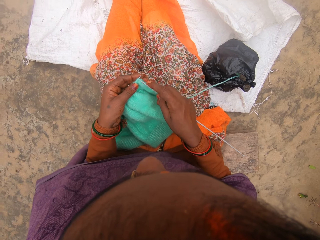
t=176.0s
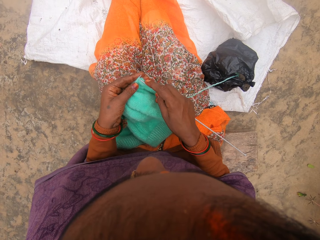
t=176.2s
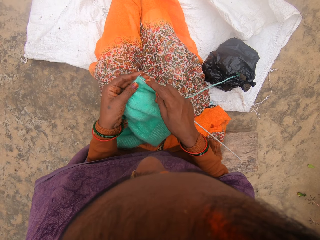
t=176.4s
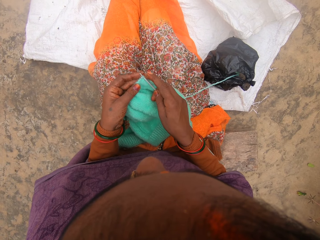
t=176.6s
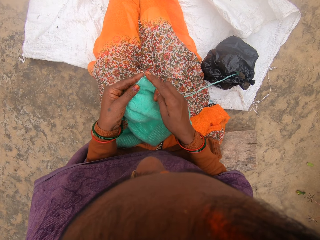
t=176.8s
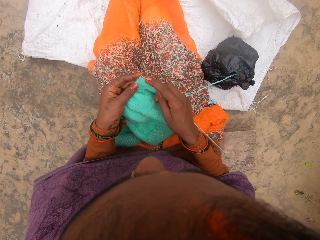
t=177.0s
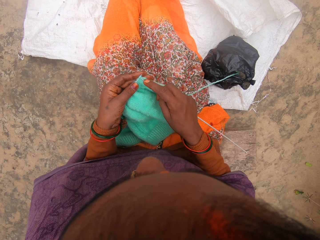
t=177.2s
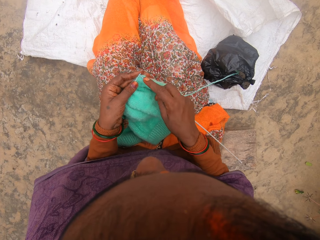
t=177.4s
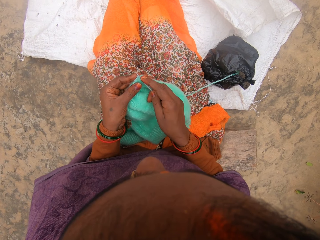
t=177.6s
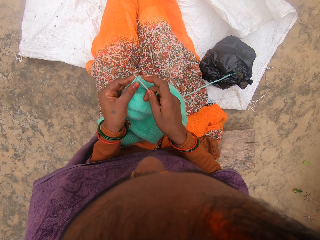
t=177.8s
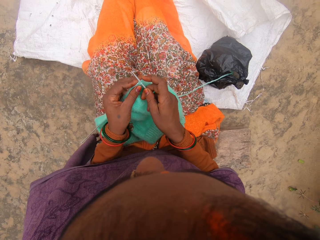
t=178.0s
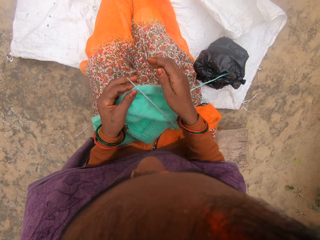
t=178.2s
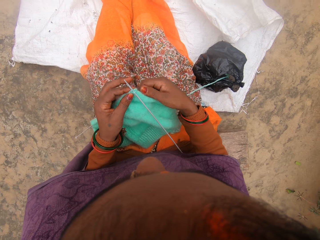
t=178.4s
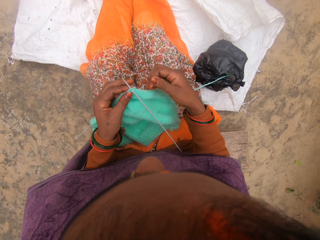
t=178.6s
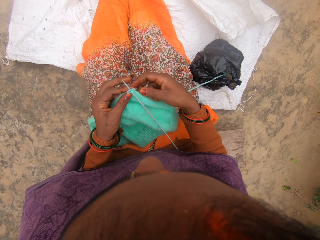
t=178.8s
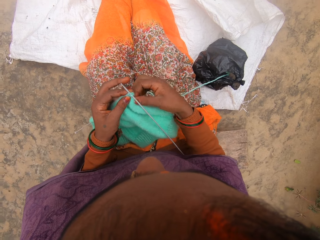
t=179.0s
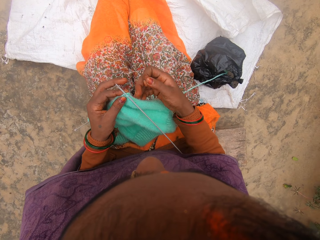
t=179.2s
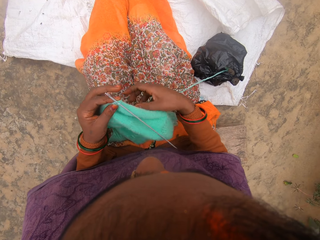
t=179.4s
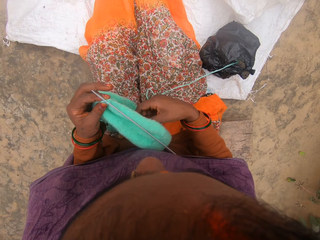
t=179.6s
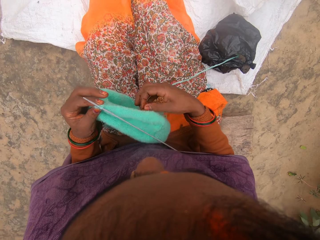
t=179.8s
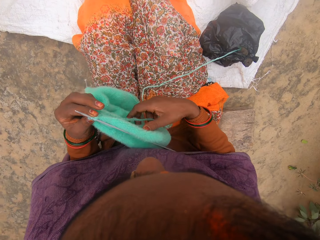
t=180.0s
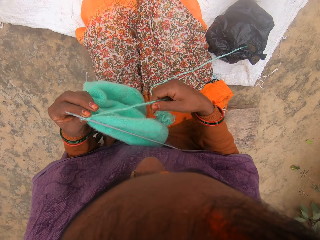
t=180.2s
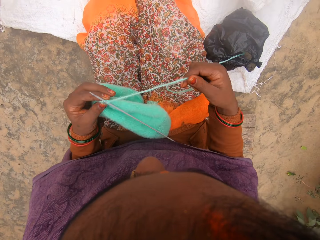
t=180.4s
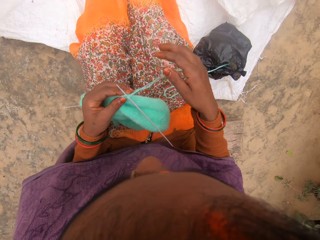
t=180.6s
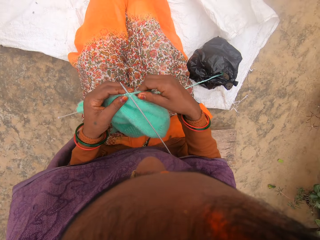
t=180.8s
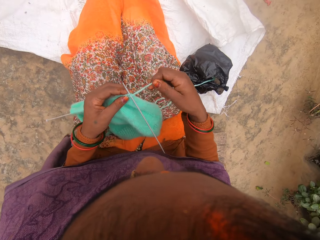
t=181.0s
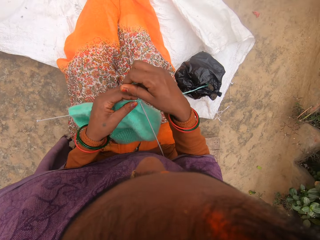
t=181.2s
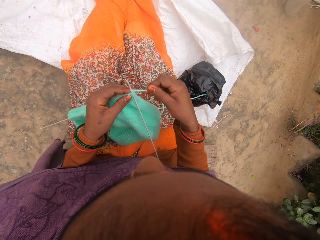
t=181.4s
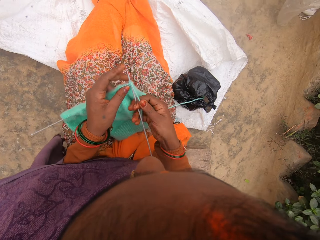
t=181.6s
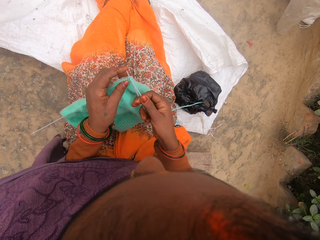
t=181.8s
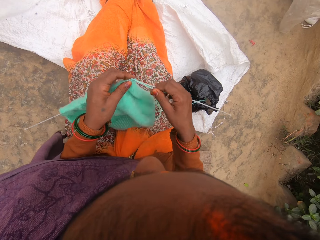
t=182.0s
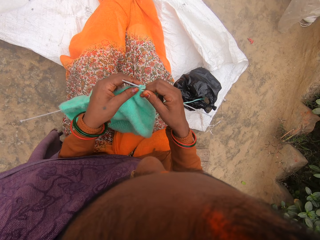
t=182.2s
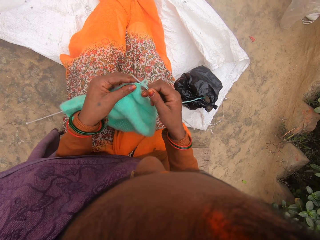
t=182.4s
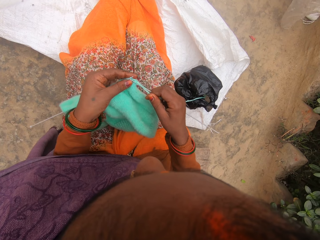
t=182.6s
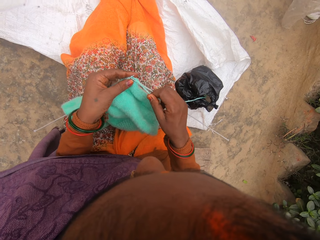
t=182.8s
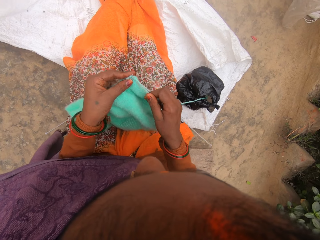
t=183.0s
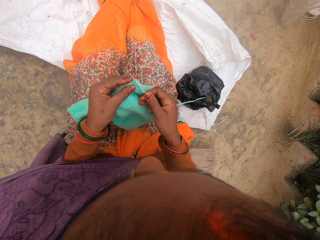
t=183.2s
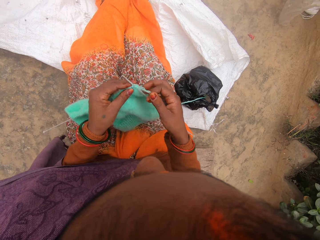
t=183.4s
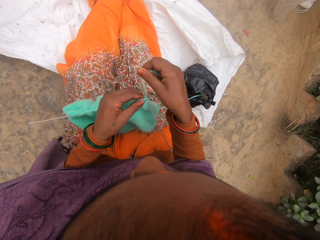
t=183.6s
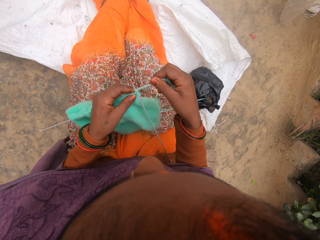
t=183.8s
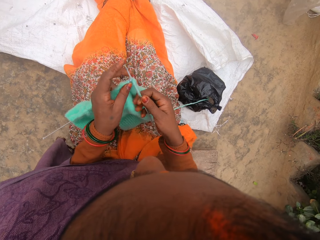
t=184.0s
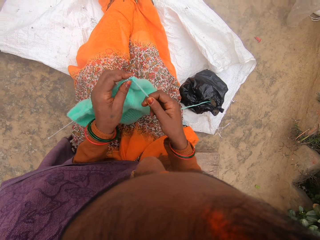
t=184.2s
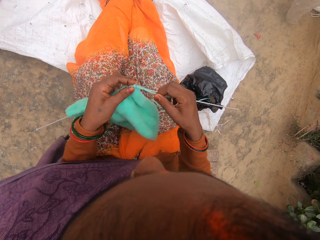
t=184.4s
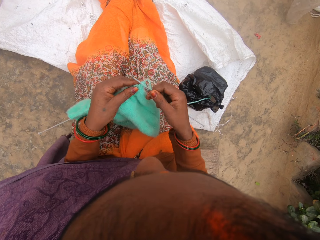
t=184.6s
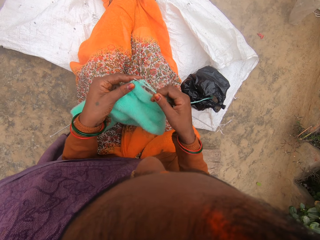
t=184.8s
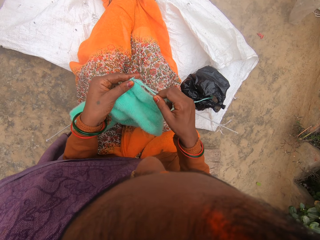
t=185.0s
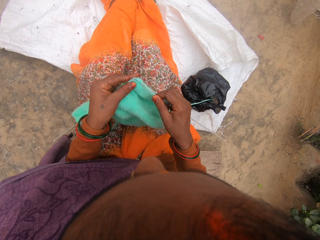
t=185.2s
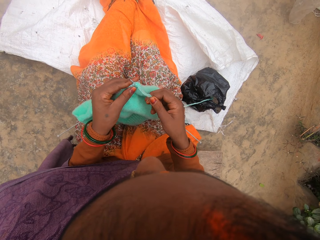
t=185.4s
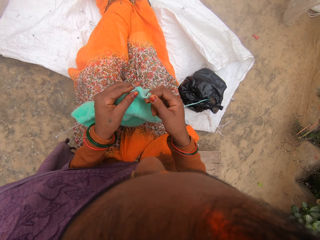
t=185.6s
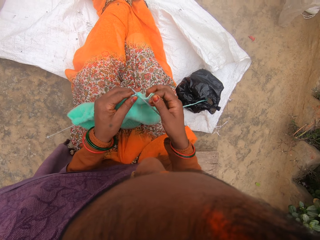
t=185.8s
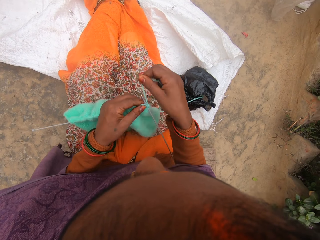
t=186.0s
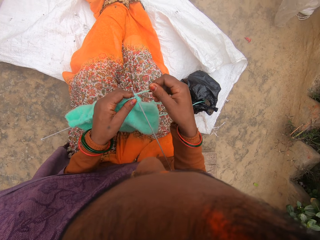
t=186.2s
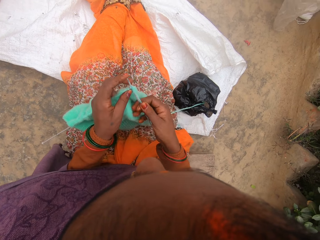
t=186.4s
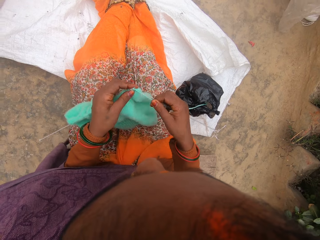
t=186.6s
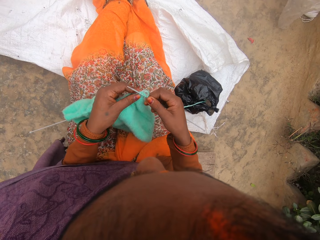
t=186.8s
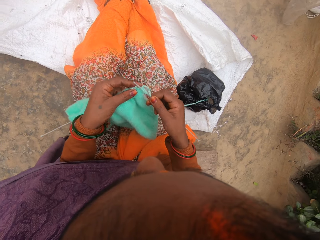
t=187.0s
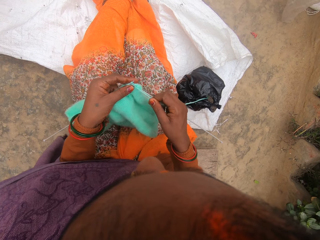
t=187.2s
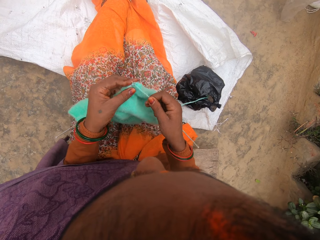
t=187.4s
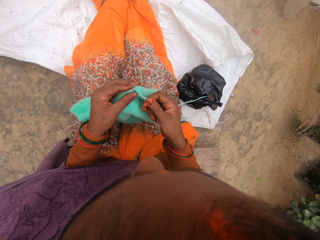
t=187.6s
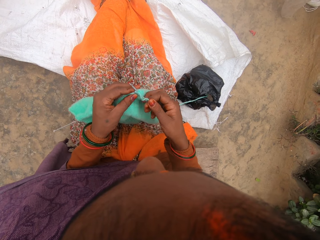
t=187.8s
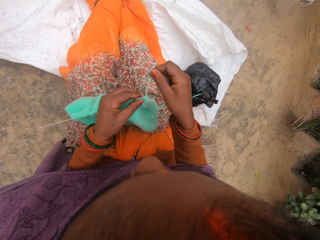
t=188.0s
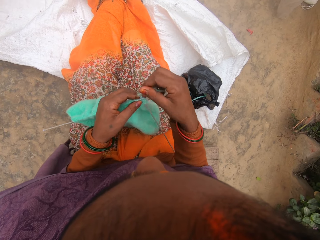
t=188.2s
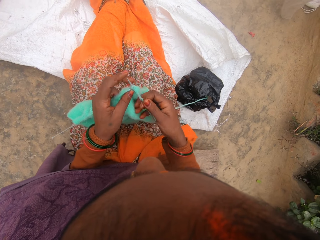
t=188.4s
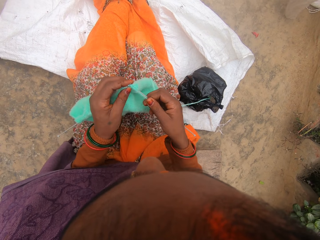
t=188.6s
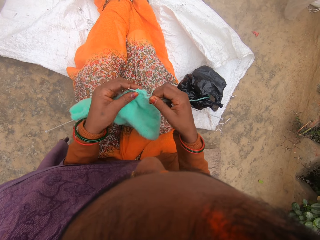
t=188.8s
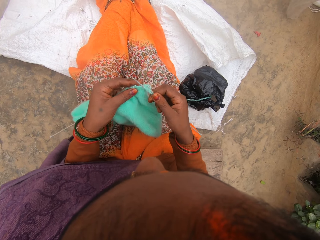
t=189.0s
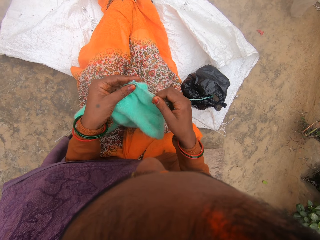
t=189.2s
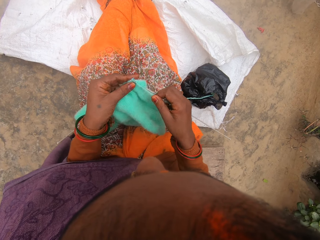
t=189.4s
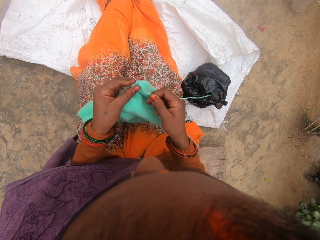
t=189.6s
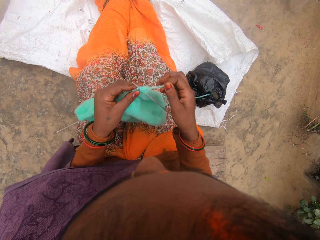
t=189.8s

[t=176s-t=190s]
The camera wearer inserts a needle in a thread. They handle the thread. They fold the thread. They knit using the needle. They fold the thread. They knit using the needle. They converse with a child. The camera wearer folds the thread. They knit using the needle. They fold the thread.

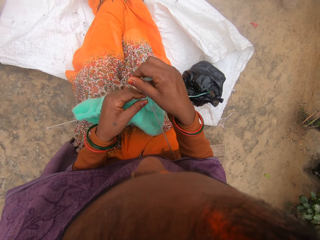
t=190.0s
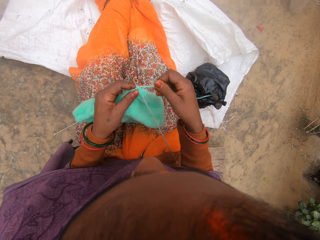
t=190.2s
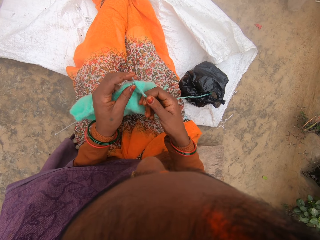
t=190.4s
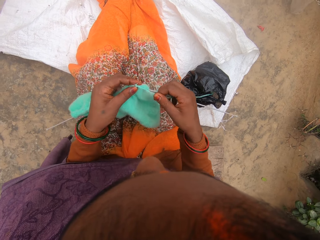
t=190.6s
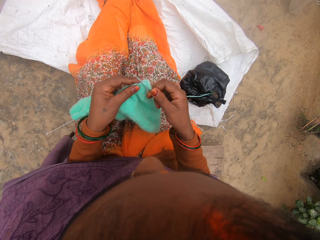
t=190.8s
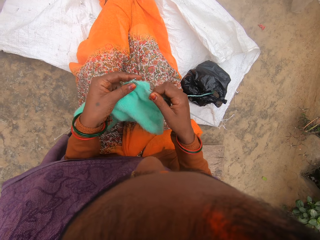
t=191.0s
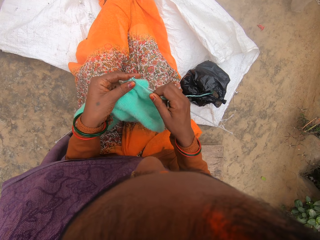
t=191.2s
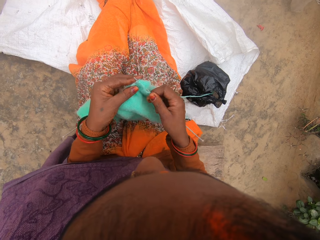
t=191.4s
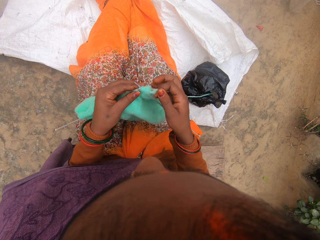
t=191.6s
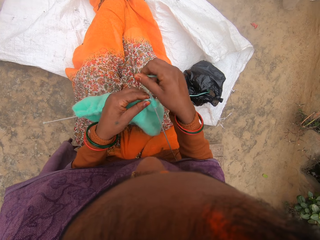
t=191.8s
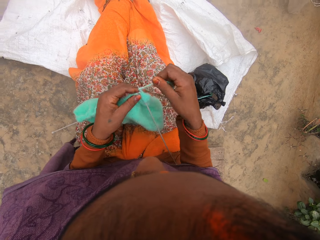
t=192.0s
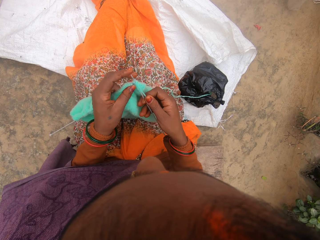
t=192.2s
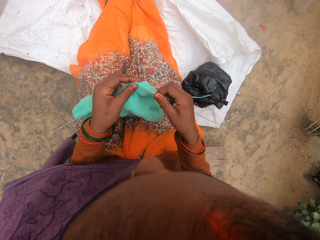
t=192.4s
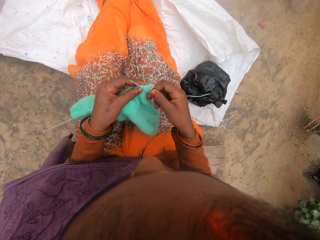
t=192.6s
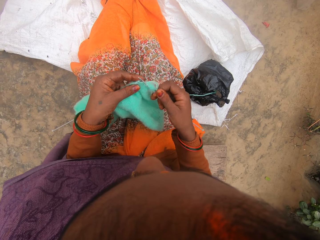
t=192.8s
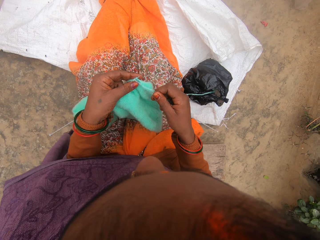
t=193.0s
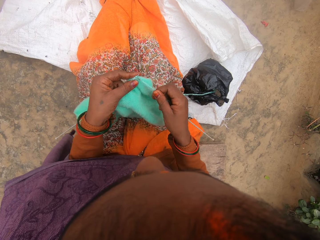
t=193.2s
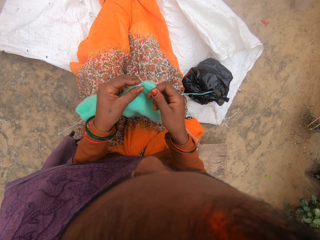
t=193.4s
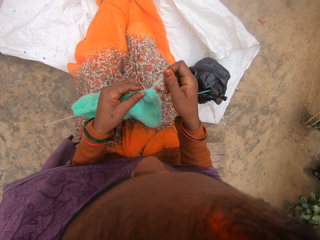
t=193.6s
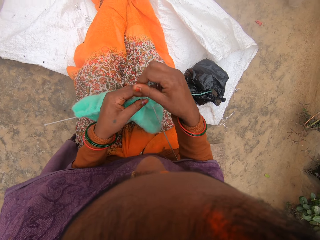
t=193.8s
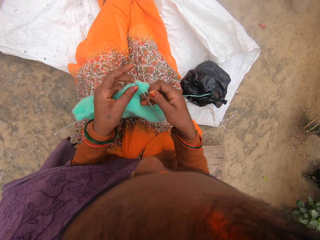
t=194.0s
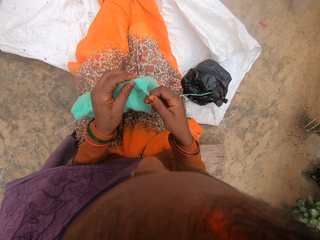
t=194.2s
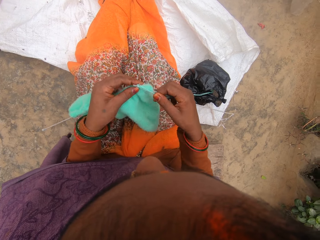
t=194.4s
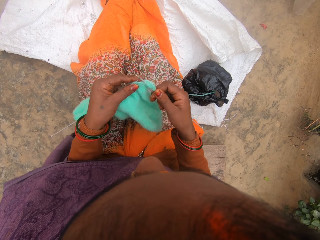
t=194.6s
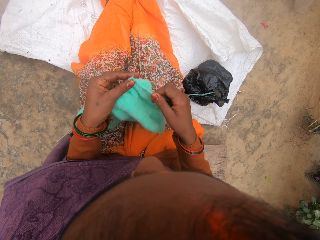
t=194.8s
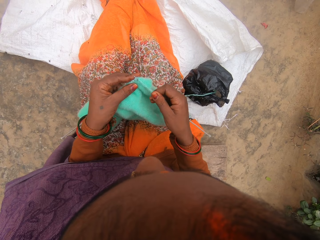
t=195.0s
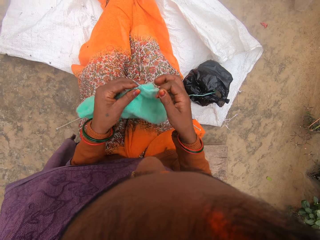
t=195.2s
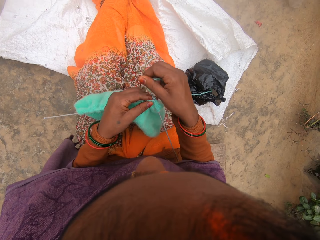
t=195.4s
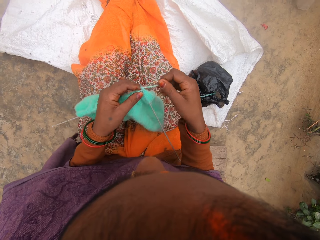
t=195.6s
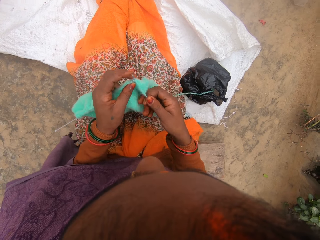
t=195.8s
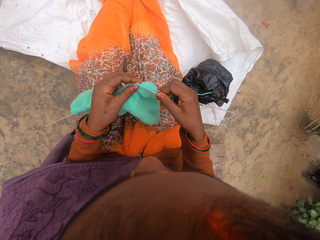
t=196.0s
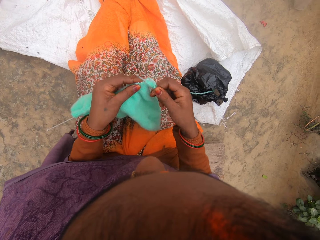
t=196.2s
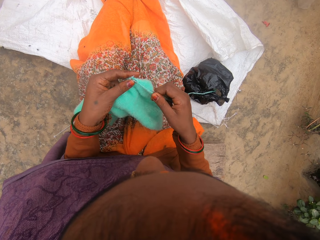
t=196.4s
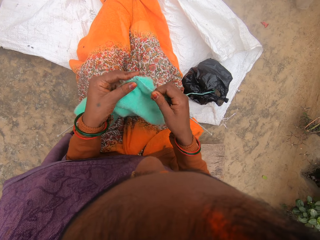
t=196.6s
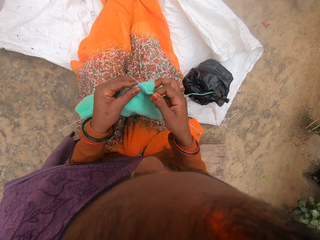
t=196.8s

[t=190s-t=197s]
The camera wearer knits using a needle. They fold a thread. They knit using the needle. They fold the thread. They knit using the needle. They fold the thread. They knit using the needle. They fold the thread.
